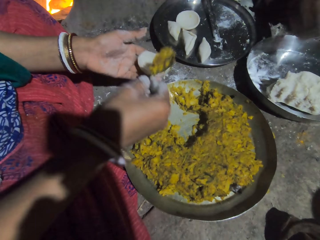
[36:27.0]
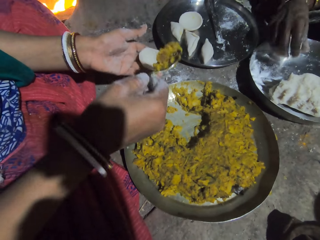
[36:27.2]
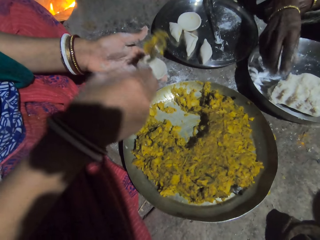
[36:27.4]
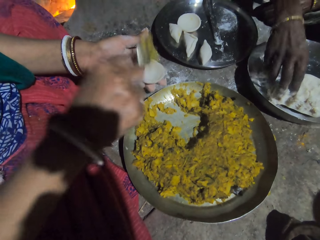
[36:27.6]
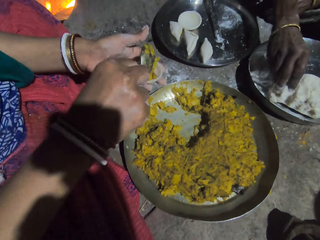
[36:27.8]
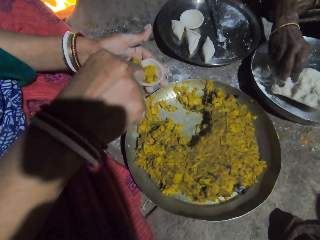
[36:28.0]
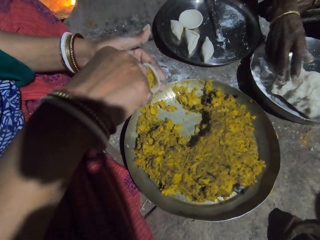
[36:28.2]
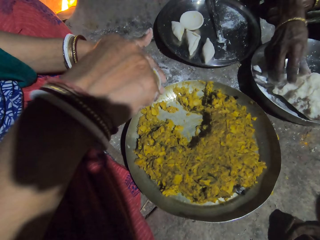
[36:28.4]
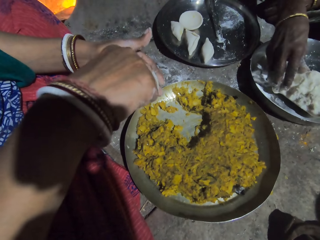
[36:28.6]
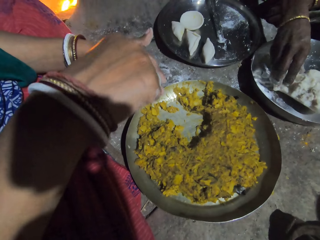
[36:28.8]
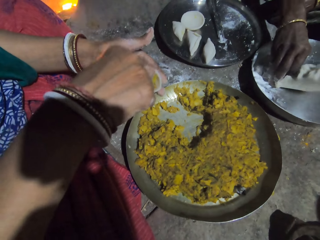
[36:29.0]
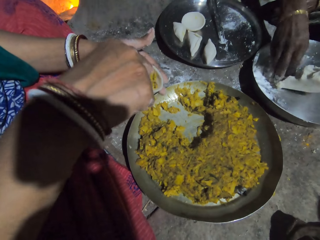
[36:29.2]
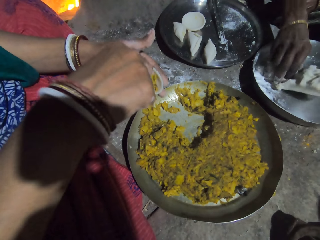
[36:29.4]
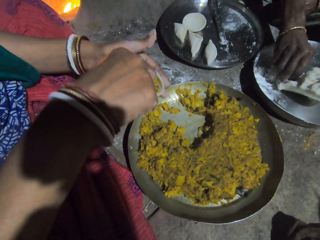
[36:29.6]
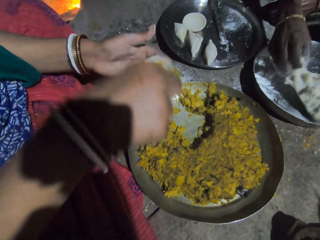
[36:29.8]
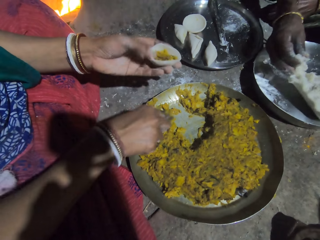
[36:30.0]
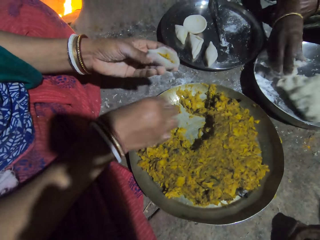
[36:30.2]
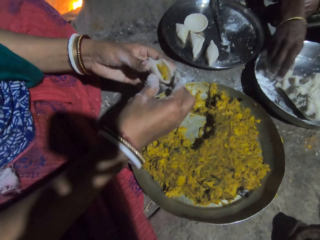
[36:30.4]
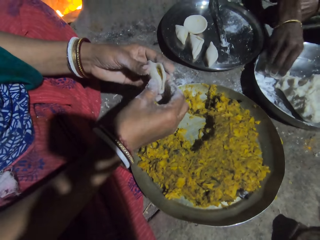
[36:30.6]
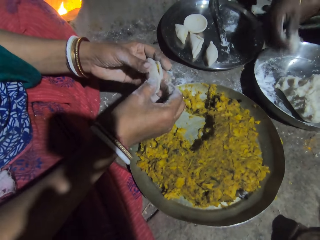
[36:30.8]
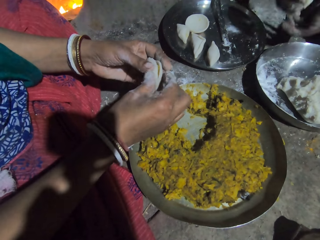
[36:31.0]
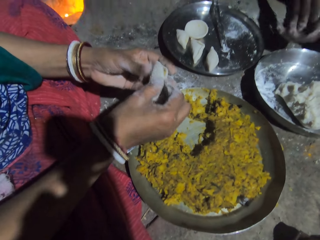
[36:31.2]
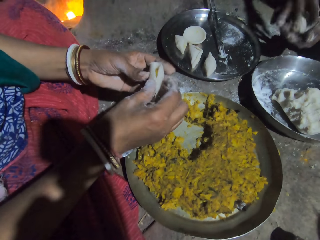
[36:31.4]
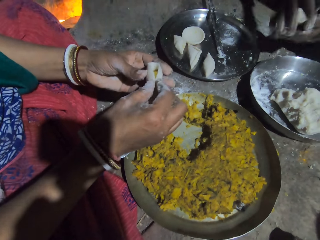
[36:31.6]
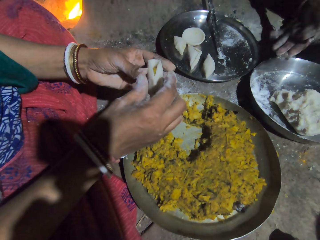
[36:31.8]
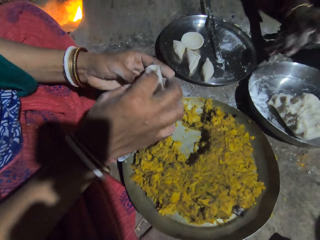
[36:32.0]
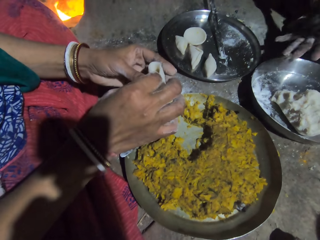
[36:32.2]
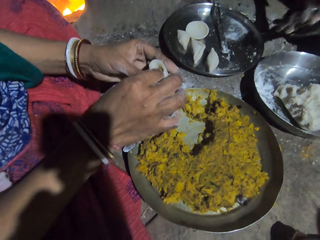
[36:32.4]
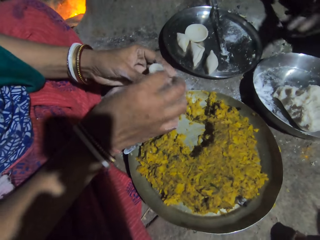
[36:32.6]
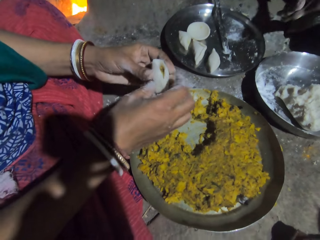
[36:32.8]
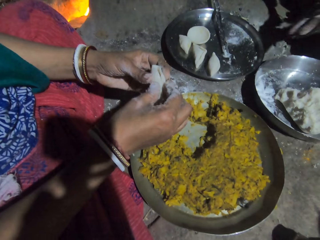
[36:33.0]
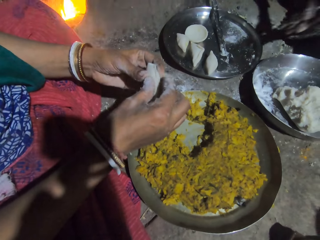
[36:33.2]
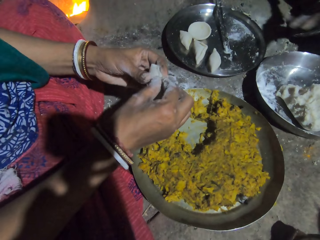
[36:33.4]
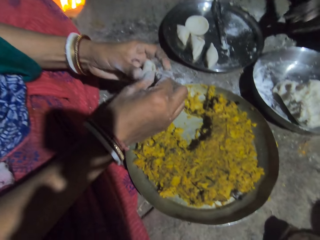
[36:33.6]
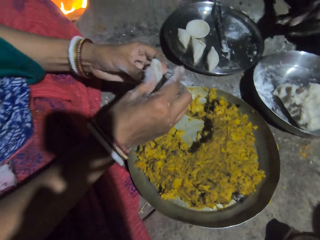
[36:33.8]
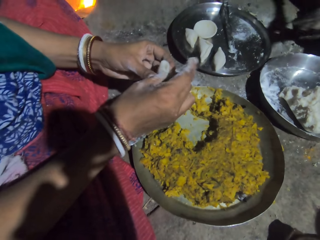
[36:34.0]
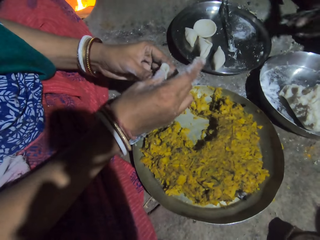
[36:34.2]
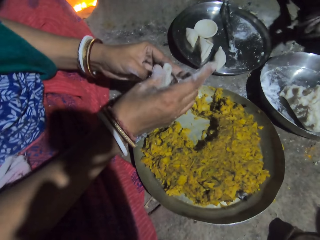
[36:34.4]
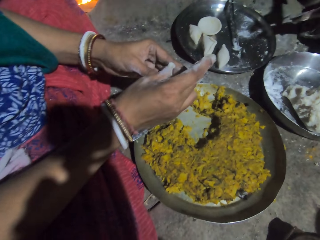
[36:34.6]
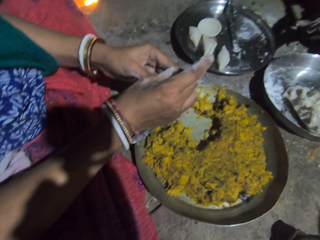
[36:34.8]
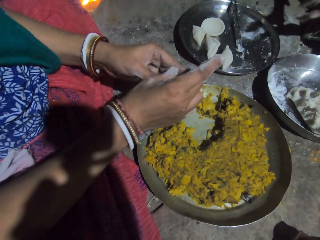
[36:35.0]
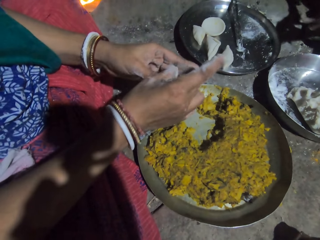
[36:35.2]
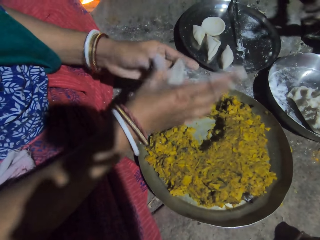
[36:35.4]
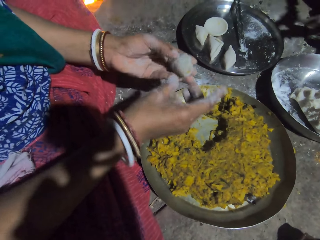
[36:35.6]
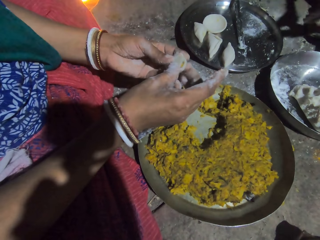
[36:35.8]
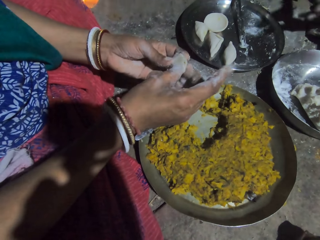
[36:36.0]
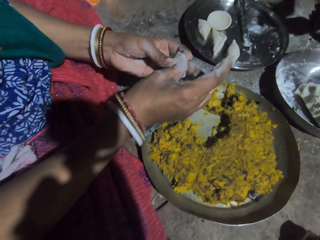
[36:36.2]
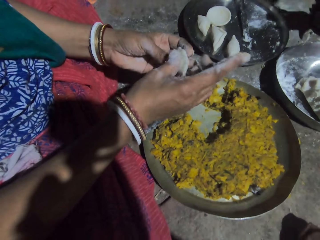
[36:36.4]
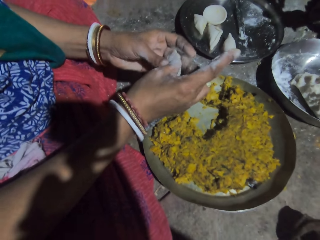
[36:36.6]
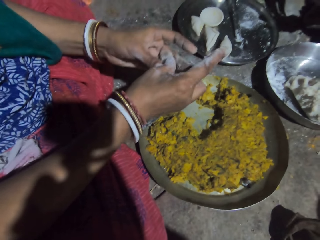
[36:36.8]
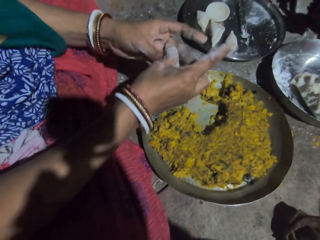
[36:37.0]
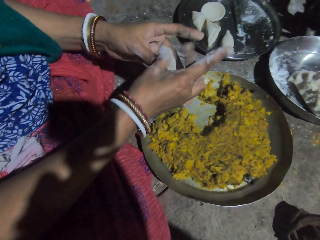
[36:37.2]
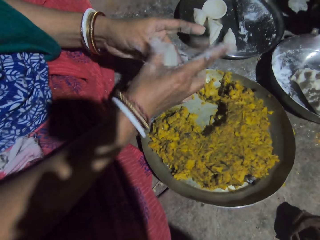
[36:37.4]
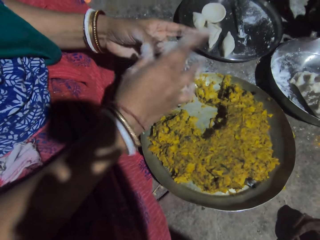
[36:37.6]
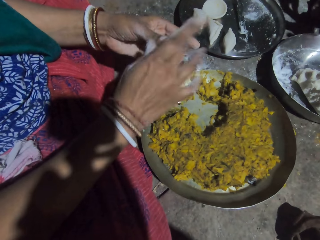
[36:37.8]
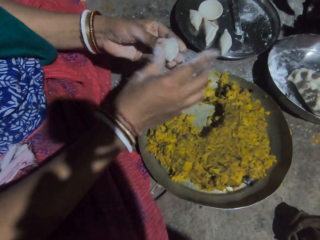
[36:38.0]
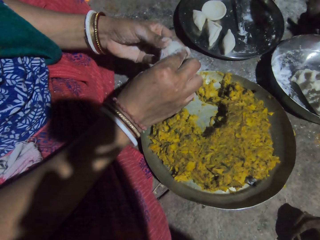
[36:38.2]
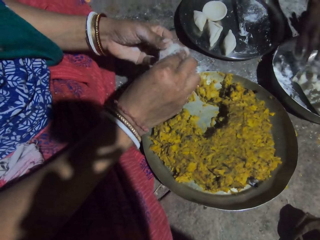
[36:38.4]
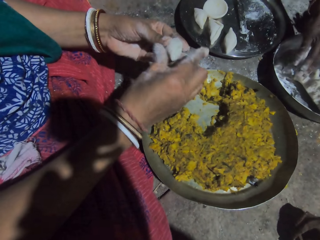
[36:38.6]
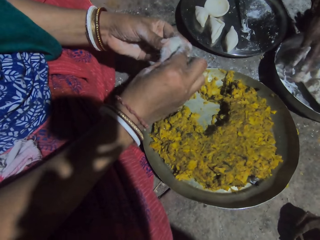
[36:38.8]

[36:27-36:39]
The camera wearer puts the filling in the dough. A person adjusts the potato smash with a spoon. The camera wearer places the spoon in the tray. The person covers the dough together. The camera wearer pinches the dough.

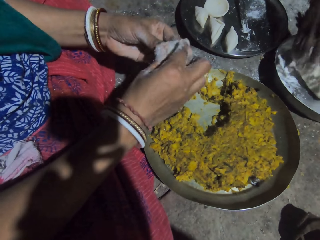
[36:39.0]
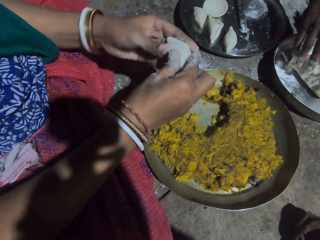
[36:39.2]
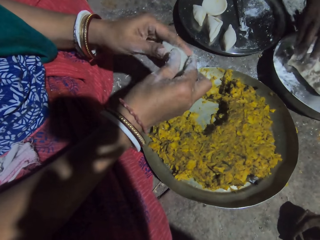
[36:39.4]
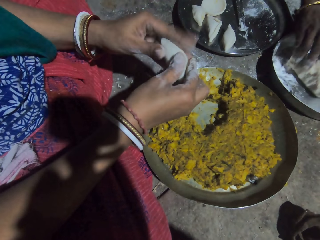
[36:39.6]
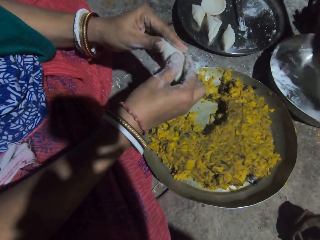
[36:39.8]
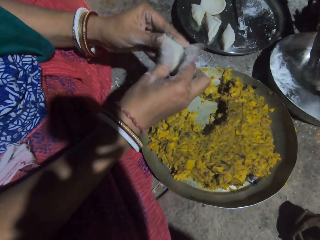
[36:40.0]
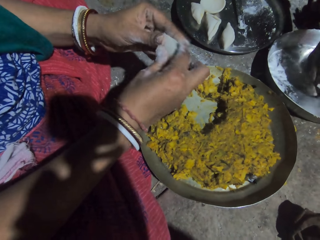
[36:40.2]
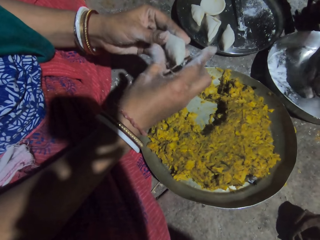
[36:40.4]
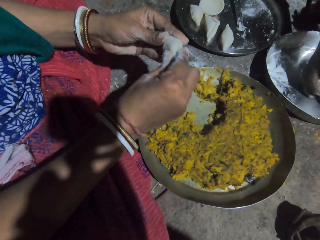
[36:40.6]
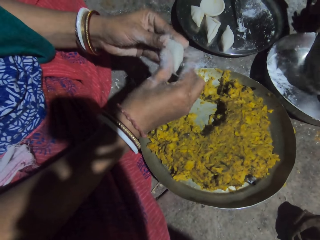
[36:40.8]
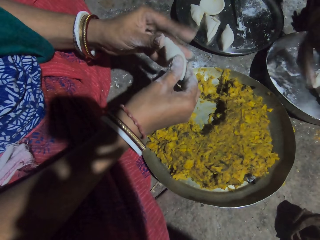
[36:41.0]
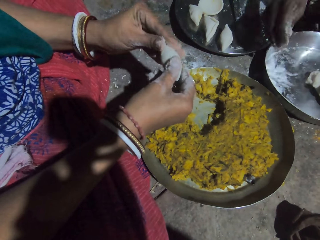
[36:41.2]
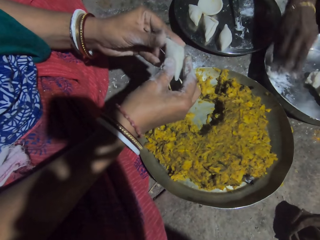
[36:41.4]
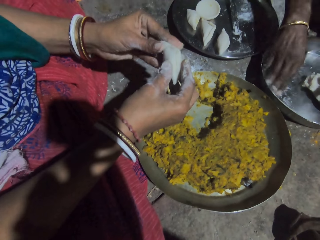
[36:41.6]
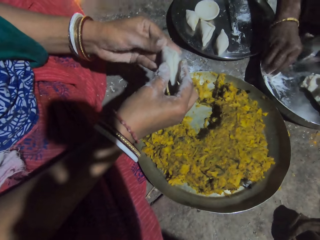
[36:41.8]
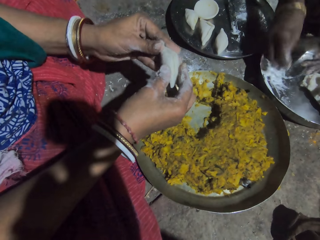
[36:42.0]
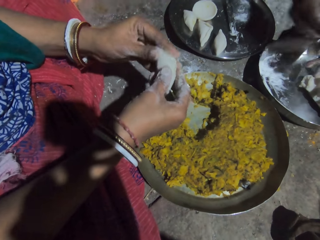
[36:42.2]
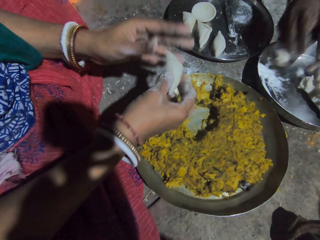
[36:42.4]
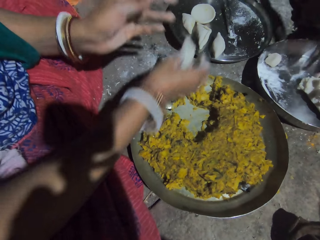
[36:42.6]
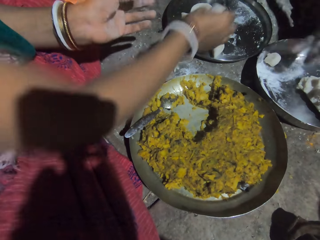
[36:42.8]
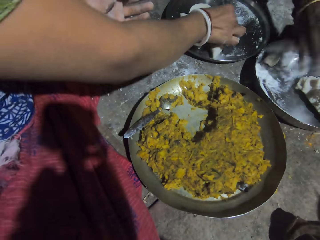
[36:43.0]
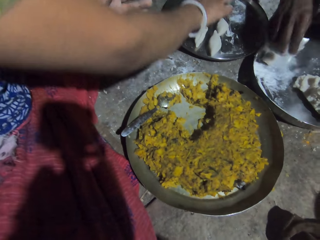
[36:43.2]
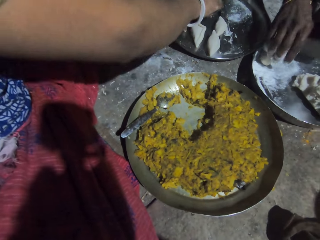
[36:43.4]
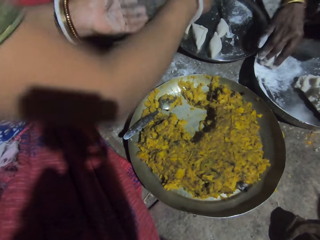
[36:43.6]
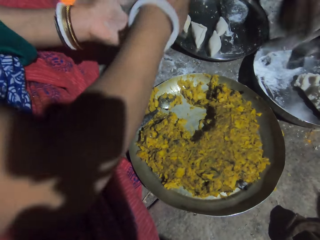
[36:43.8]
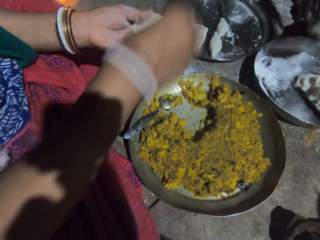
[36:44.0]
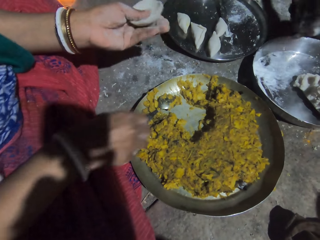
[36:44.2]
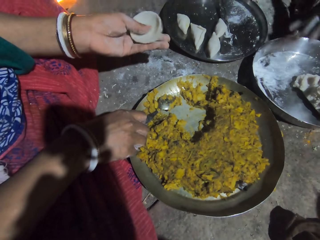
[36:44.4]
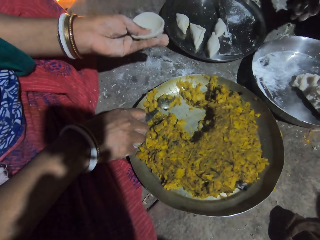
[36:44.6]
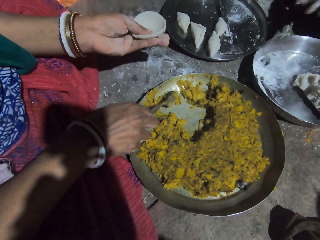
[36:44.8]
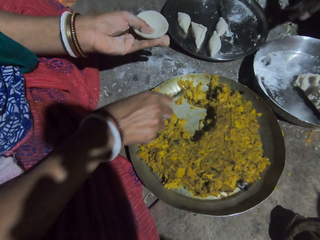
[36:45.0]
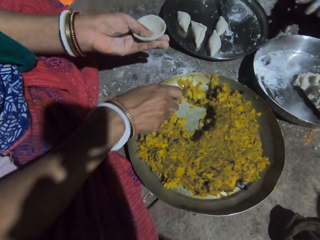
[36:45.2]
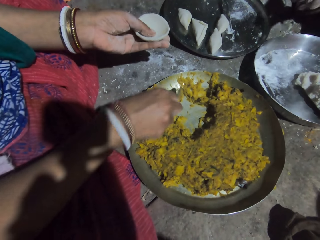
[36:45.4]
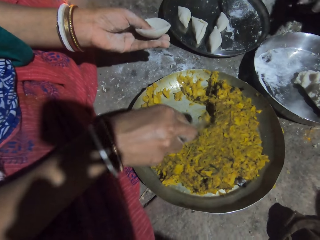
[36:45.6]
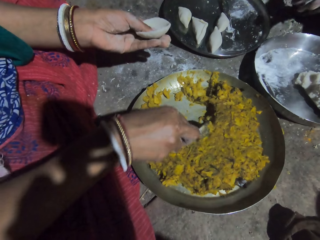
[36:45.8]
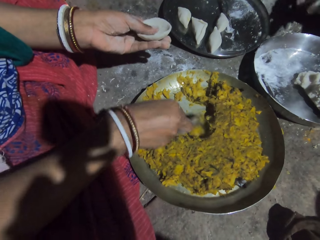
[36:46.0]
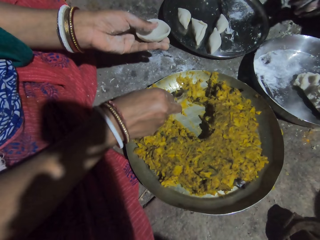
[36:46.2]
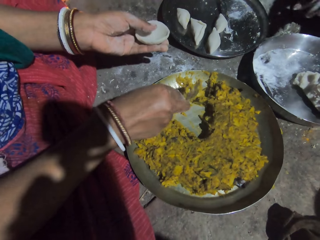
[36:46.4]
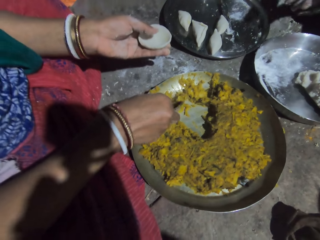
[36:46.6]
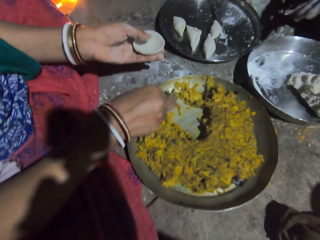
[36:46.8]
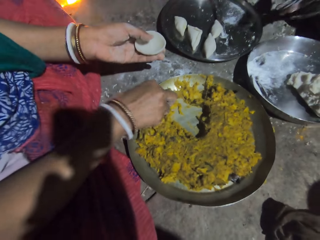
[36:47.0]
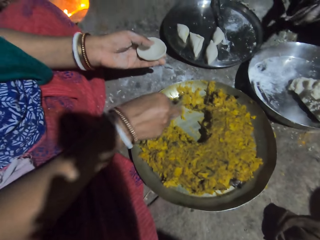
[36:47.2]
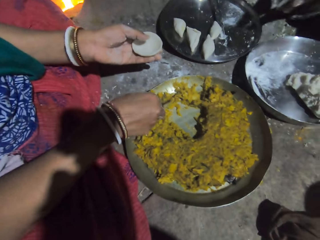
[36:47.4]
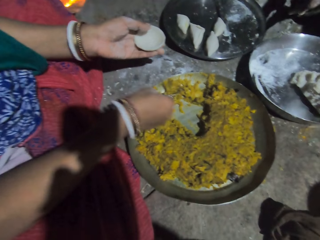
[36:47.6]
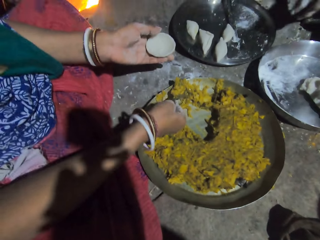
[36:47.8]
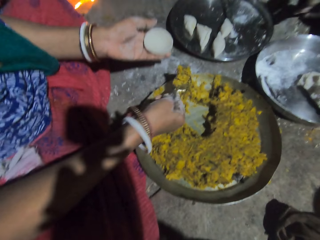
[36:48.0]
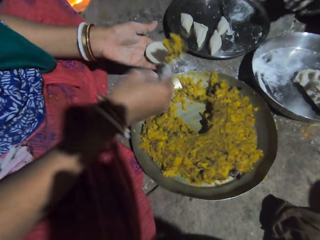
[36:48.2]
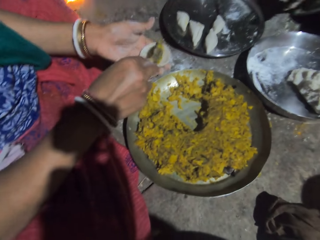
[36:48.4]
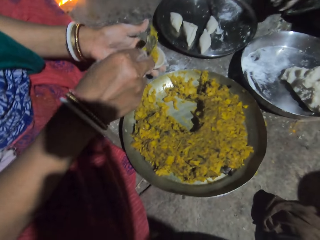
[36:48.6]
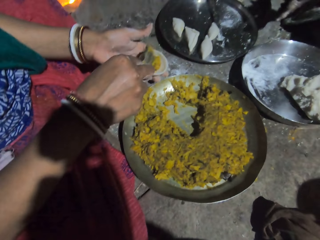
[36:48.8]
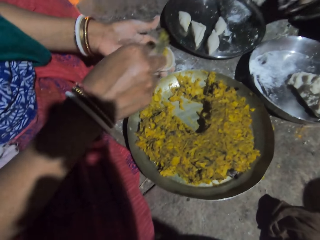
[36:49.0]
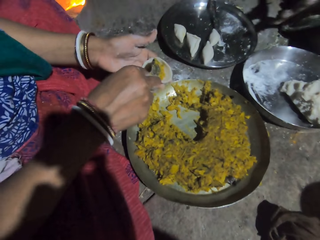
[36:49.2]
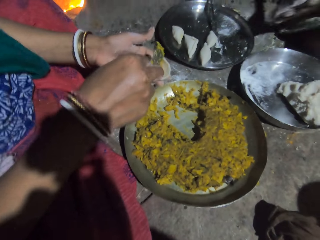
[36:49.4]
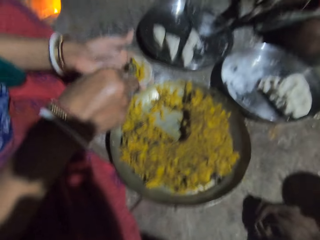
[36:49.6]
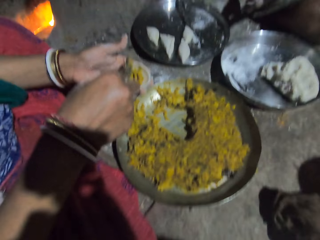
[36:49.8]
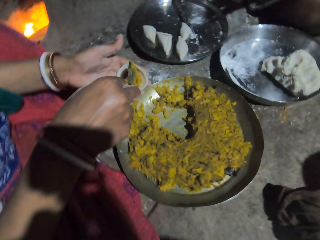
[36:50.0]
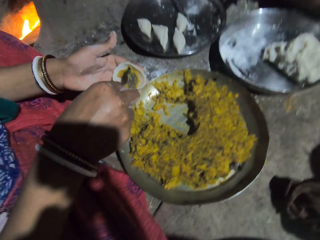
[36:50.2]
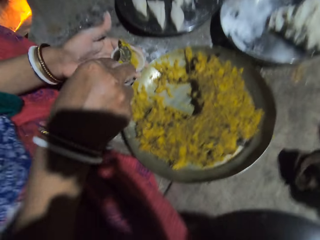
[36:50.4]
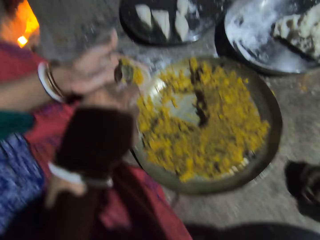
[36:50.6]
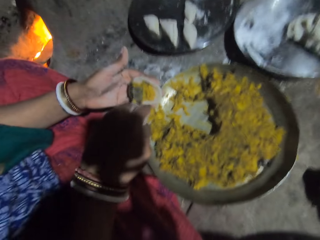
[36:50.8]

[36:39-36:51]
The camera wearer places the dough in the tray. A person puts the dough on. The camera wearer picks a dough and collects the spoon. The person picks the dough. The camera wearer scoops the filling. The person puts potato smash in the dough. The camera wearer puts the filling in the dough.
